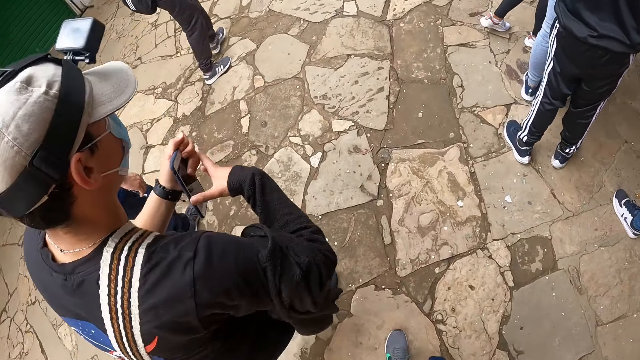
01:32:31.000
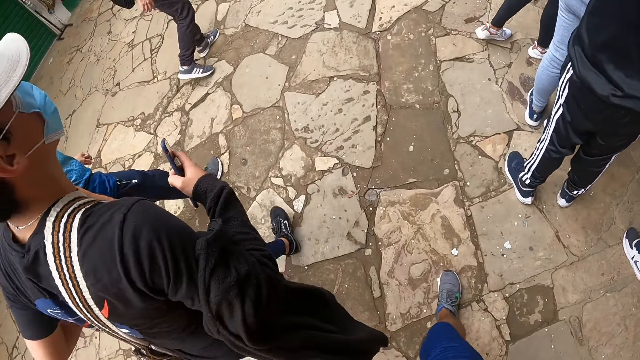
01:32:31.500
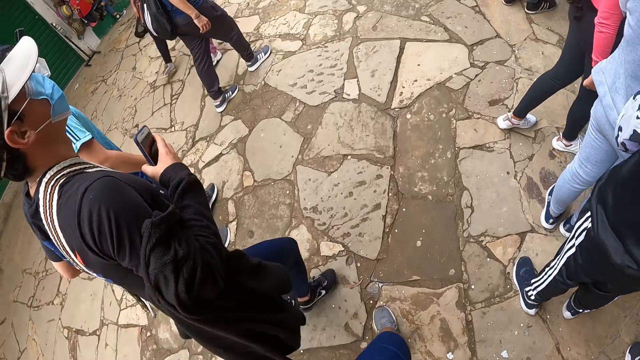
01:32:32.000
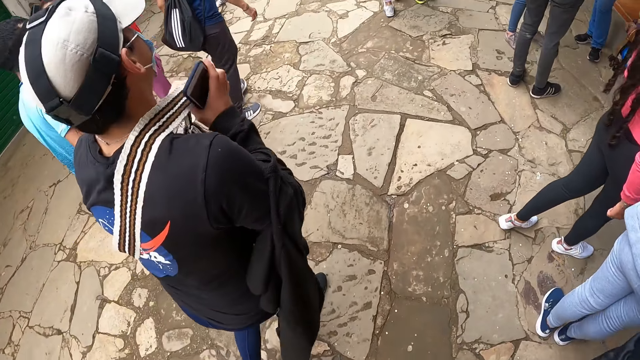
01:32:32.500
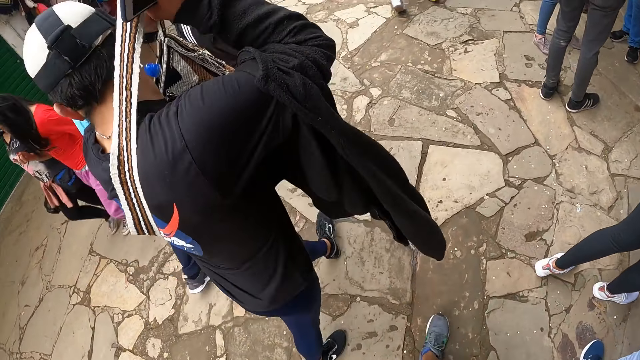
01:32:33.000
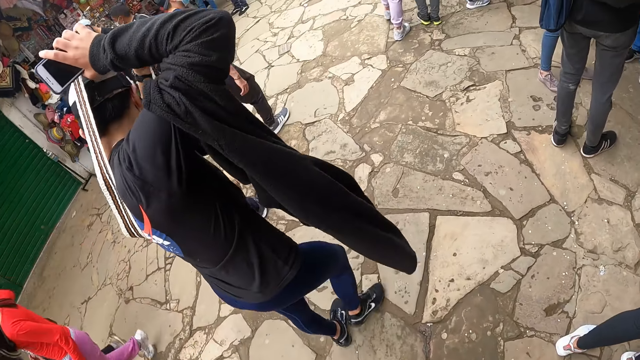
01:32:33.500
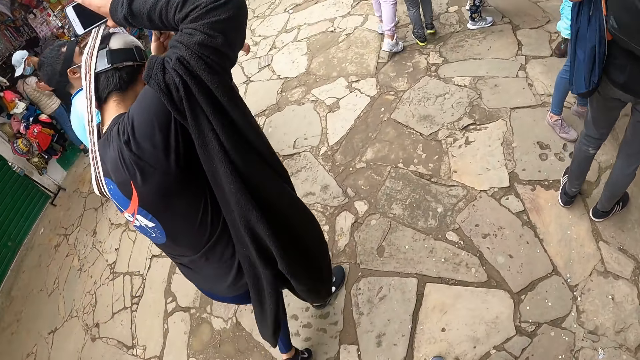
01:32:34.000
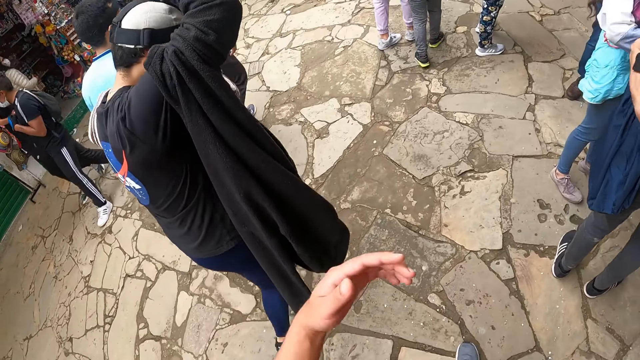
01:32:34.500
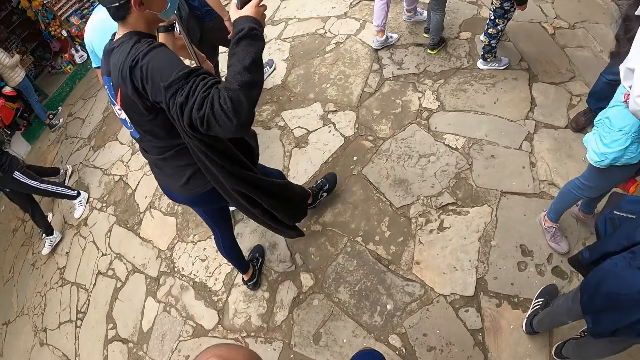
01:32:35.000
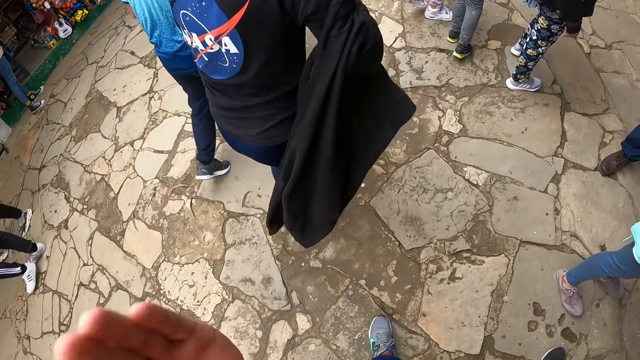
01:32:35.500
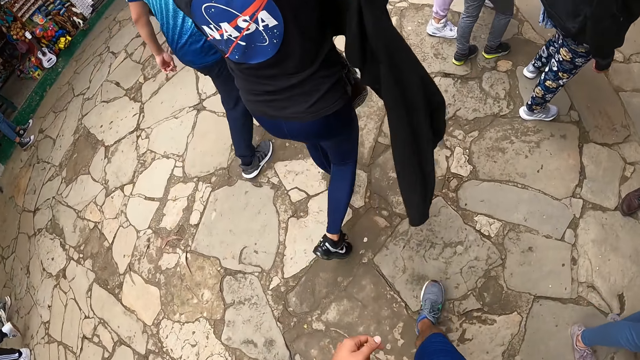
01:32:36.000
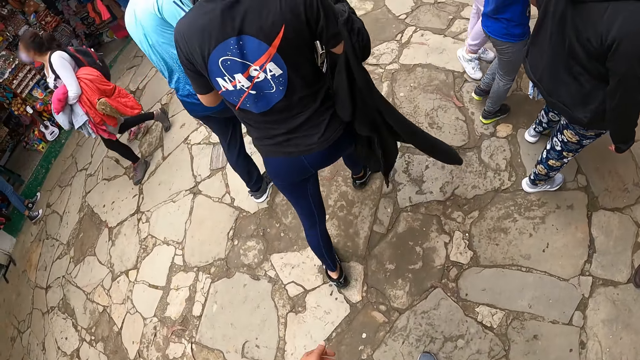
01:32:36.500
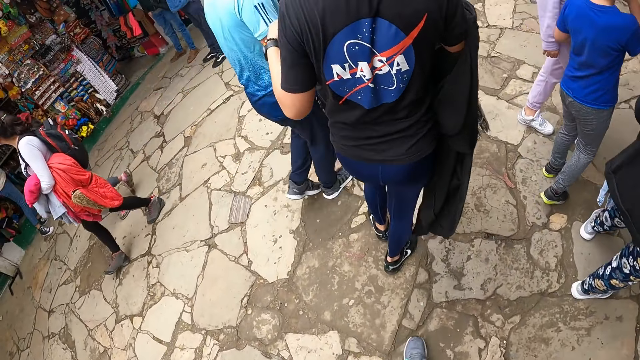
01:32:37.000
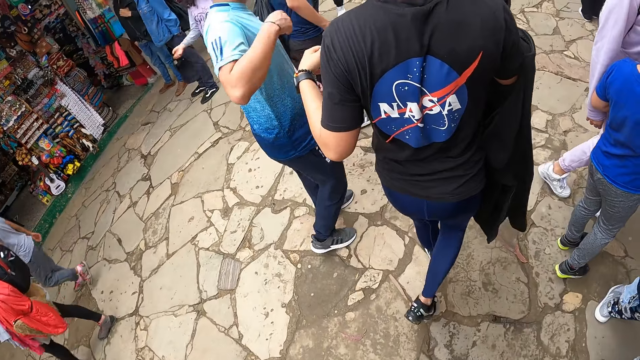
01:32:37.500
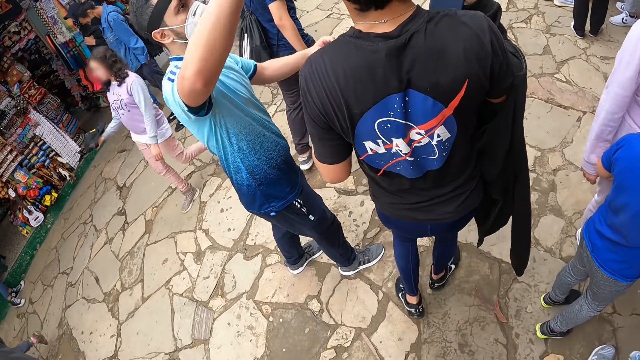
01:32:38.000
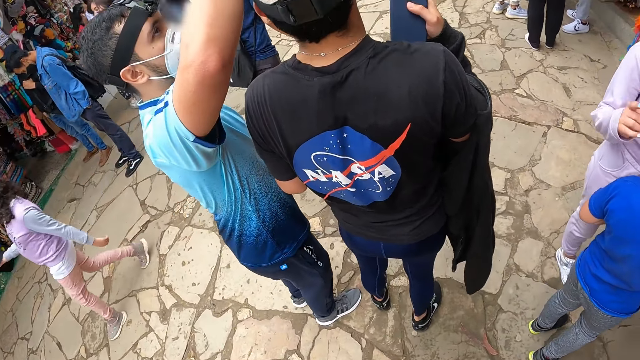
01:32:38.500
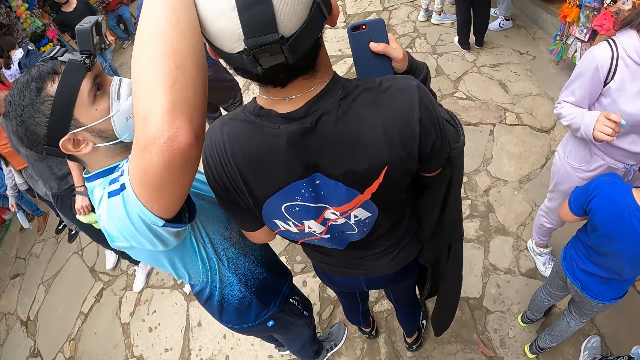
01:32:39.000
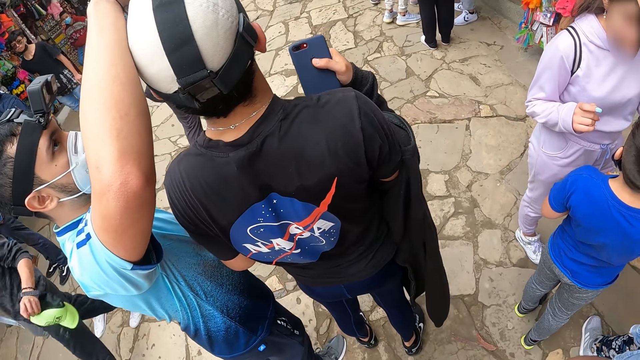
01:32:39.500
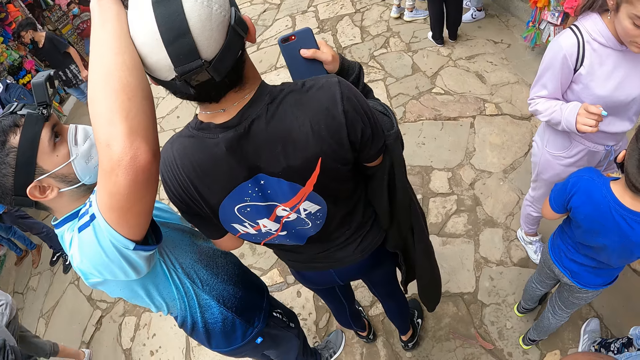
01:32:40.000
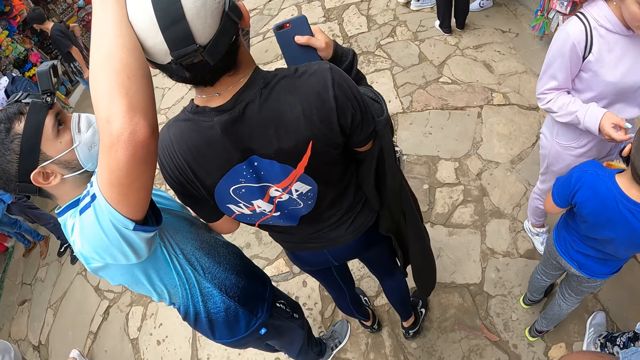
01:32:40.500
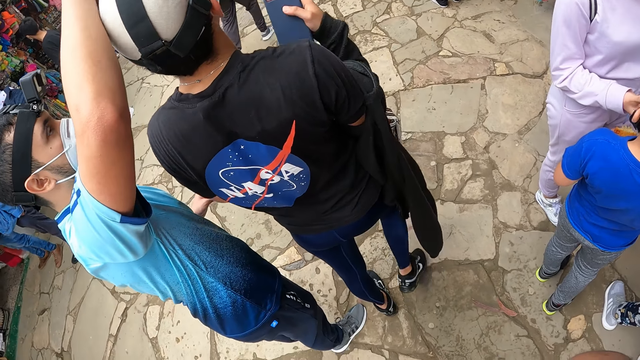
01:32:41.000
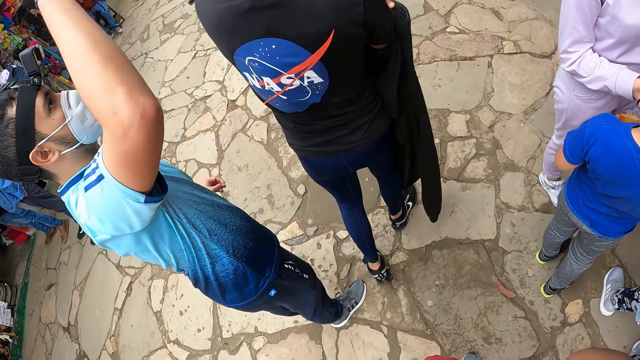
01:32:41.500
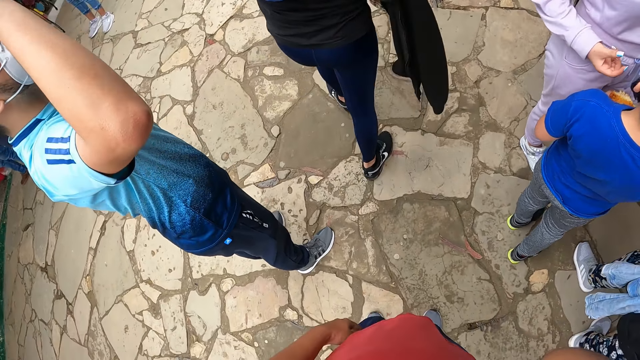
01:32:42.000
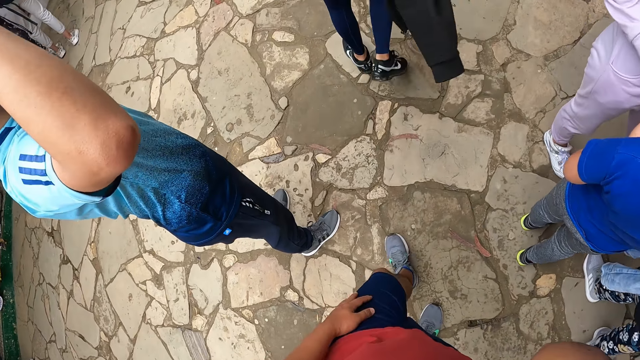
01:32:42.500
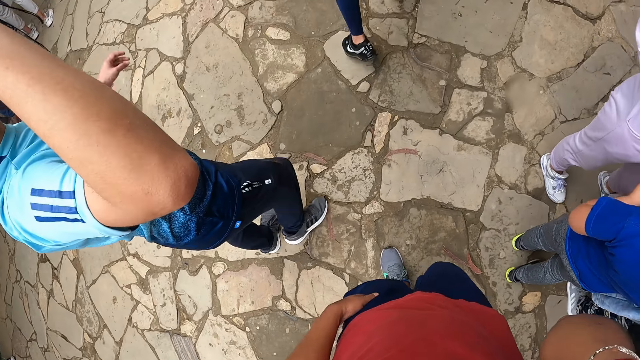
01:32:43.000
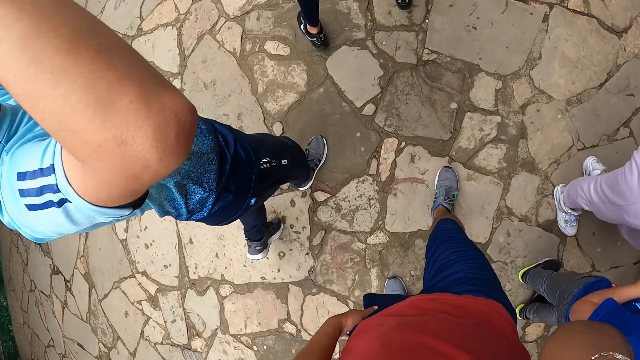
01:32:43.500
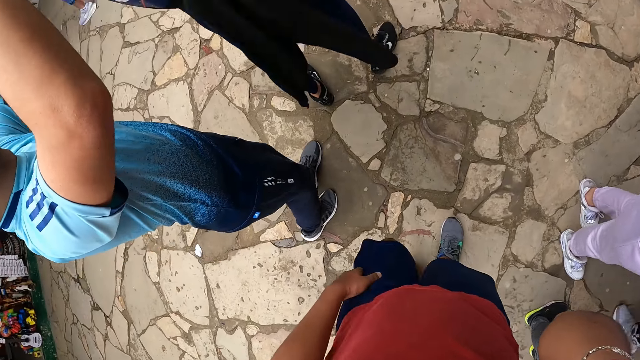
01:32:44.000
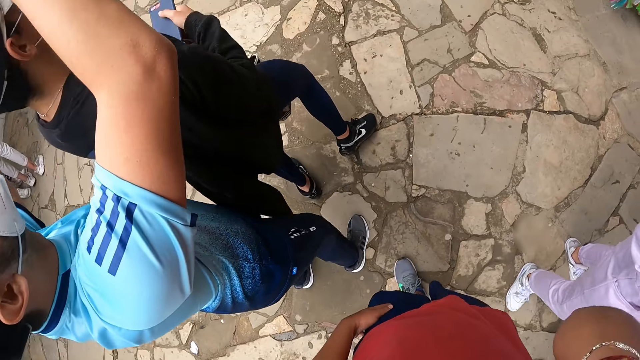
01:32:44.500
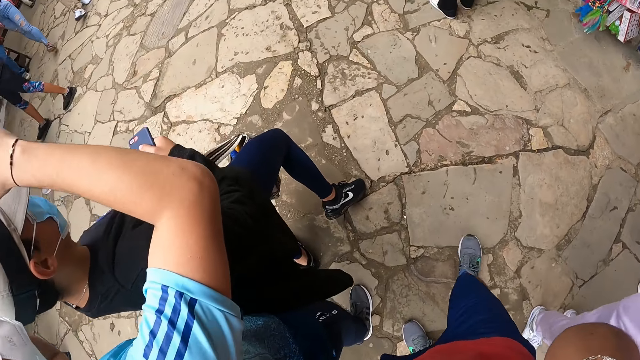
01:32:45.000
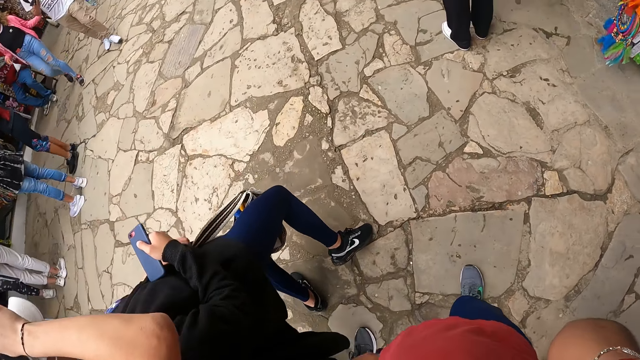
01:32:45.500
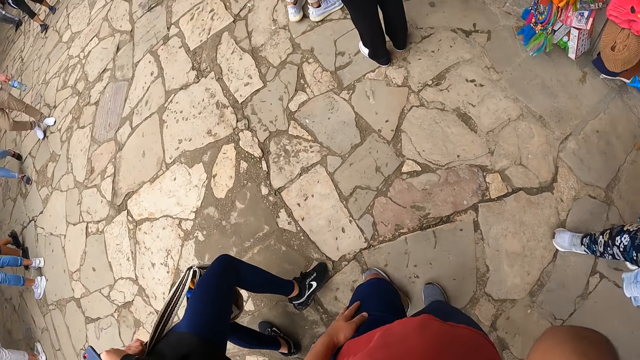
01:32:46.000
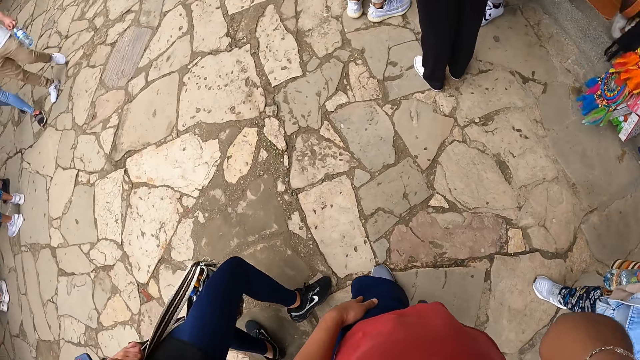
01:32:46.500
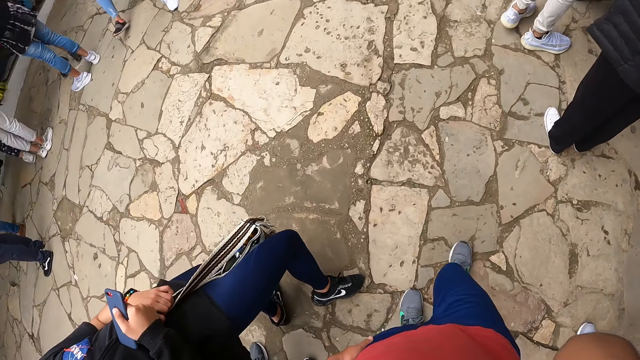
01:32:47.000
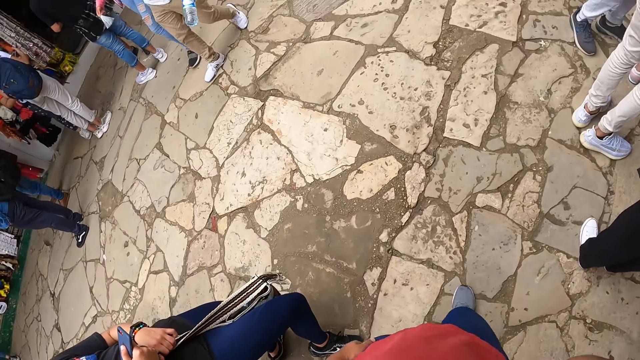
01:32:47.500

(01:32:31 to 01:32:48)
A man passes the phone from his left hand to his right hand. The man holds the phone in his right hand. The man removes the side bag from his body with both hands. The camera wearer walks on the pavement. Another man adjusts the camera of the first man. The camera wearer walks on the pavement.

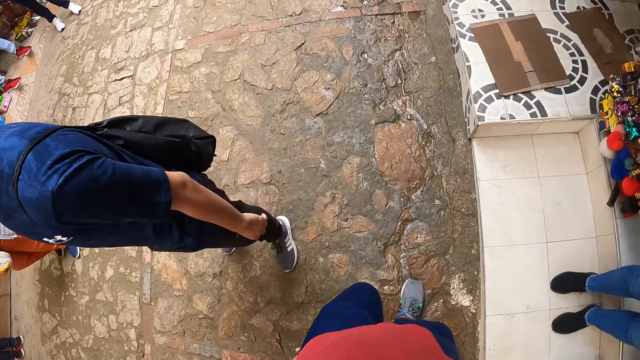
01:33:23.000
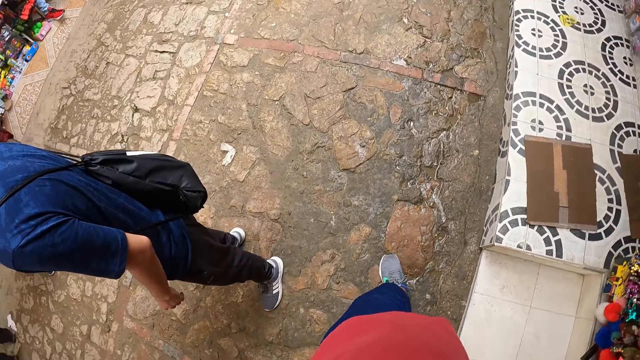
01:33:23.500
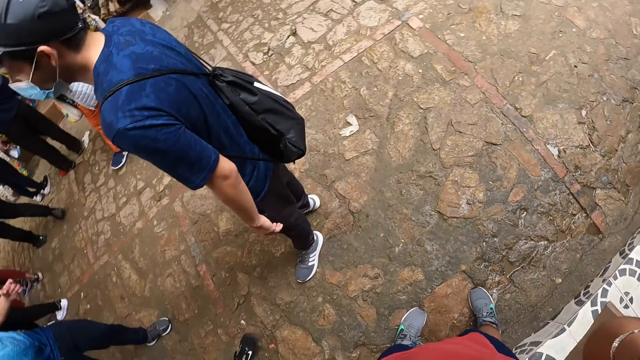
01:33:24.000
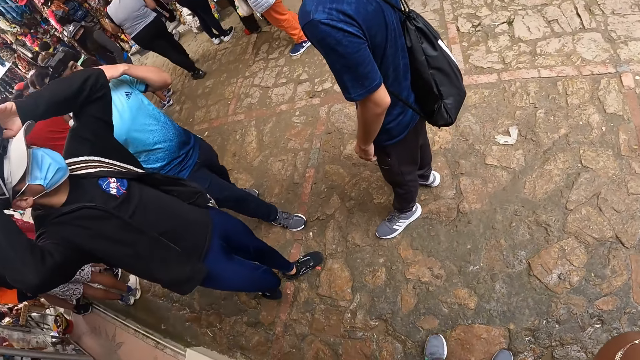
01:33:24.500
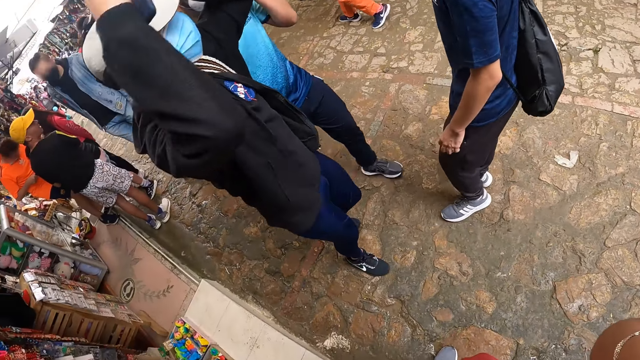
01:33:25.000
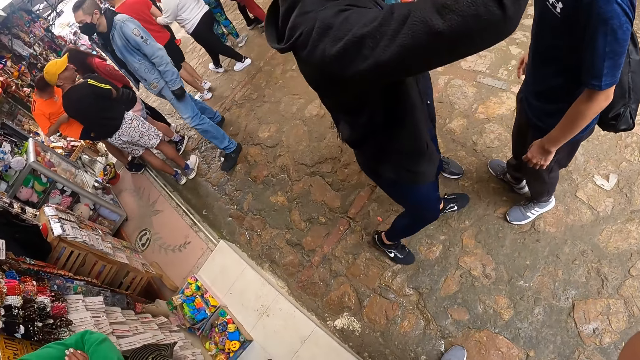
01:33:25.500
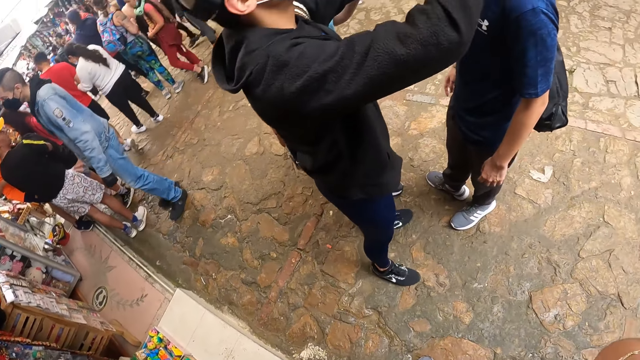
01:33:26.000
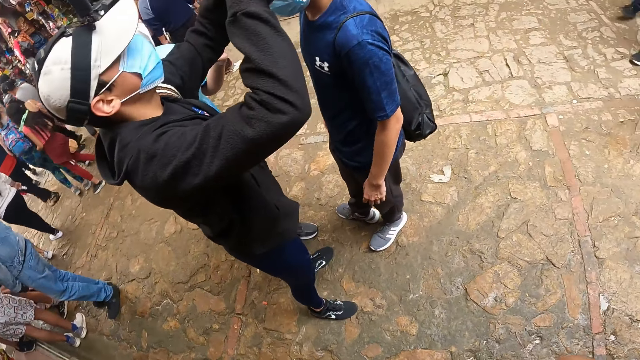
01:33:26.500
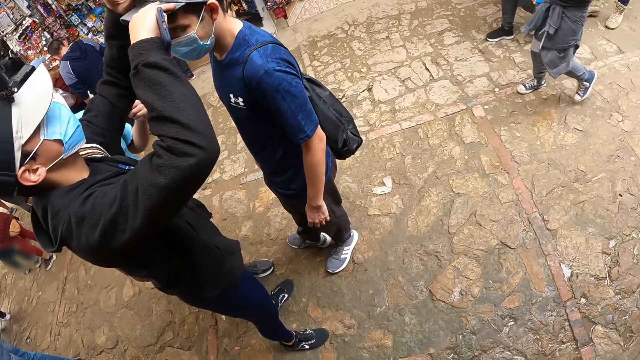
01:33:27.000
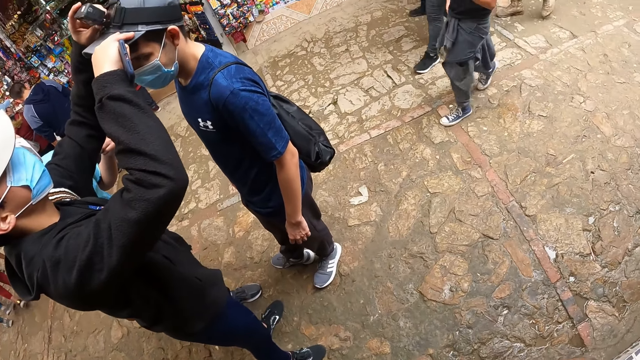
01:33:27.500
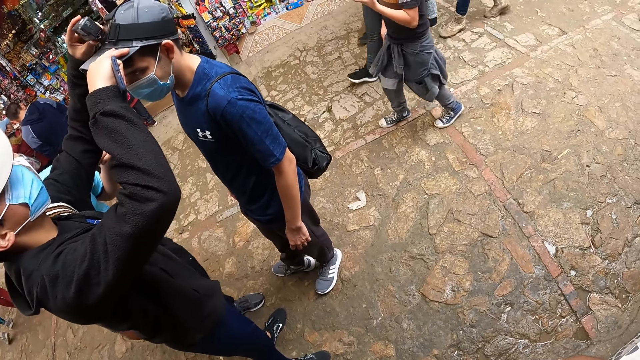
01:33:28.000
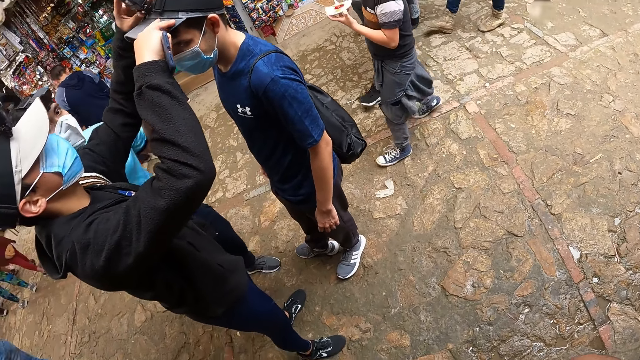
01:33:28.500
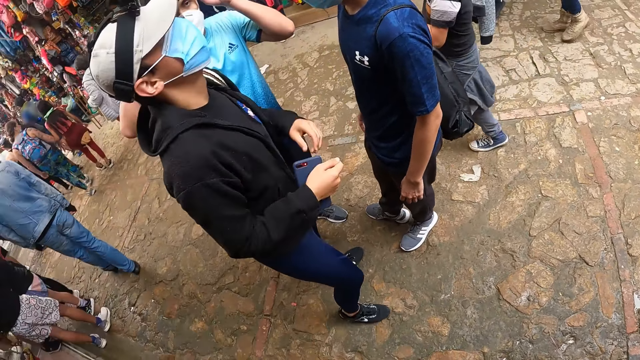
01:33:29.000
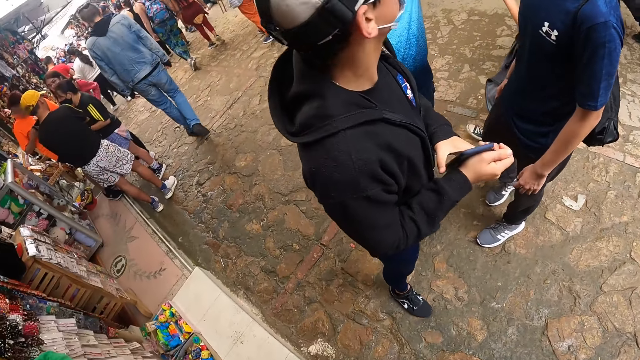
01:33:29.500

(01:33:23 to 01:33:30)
A man adjusts a camera on his head with both hands. The camera wearer turns around. The man adjusts the camera on another man's head with both hands.
